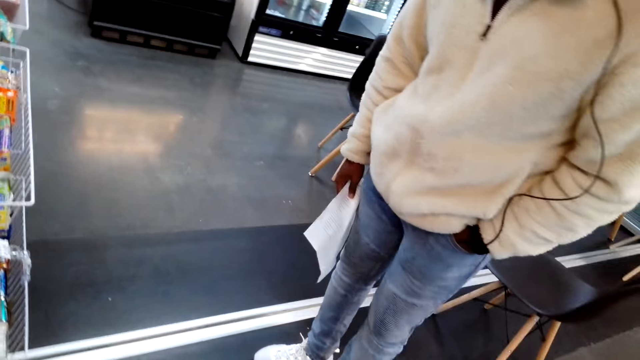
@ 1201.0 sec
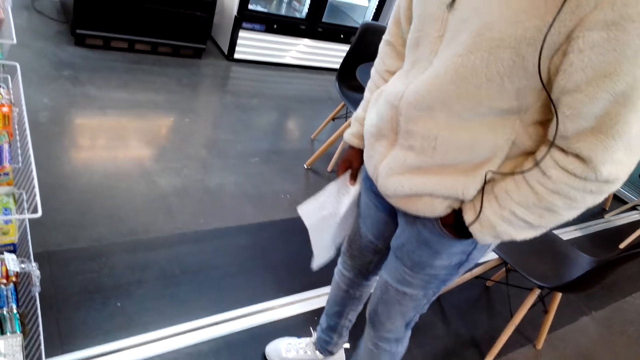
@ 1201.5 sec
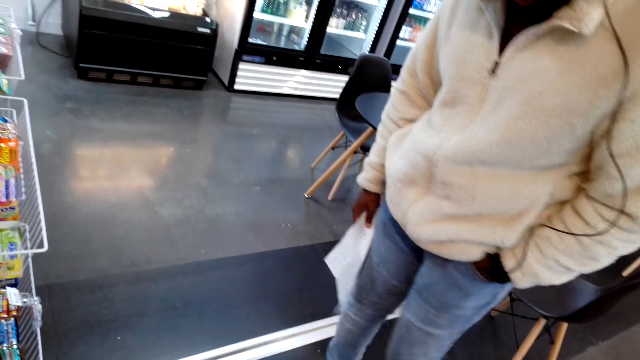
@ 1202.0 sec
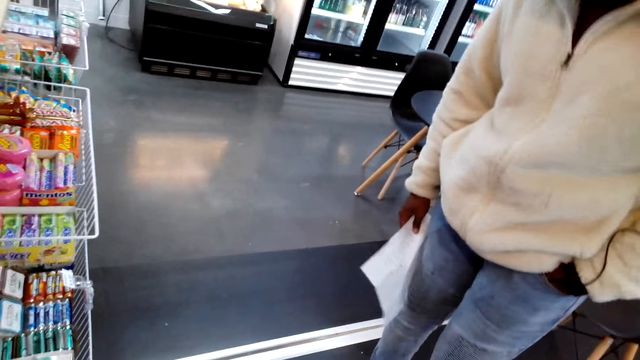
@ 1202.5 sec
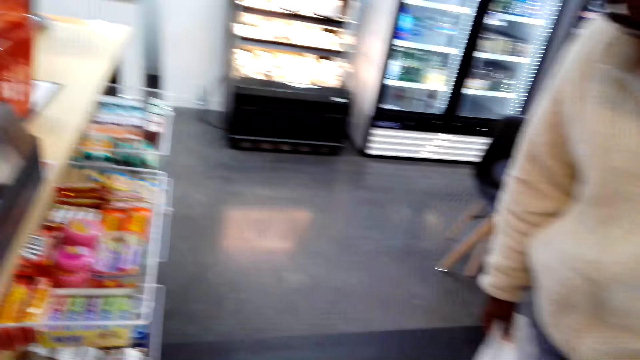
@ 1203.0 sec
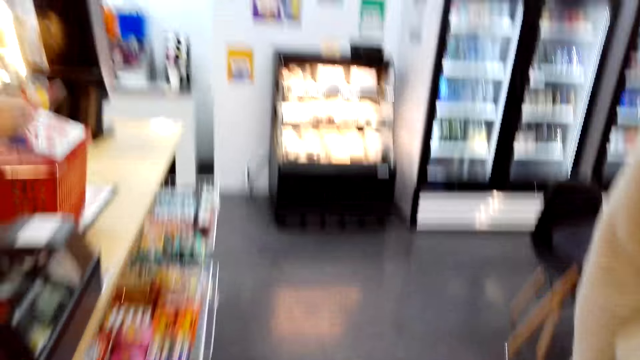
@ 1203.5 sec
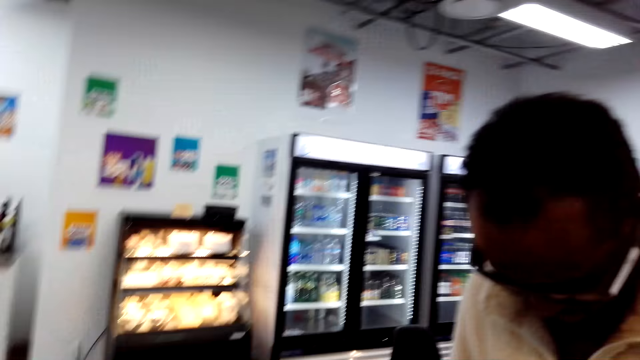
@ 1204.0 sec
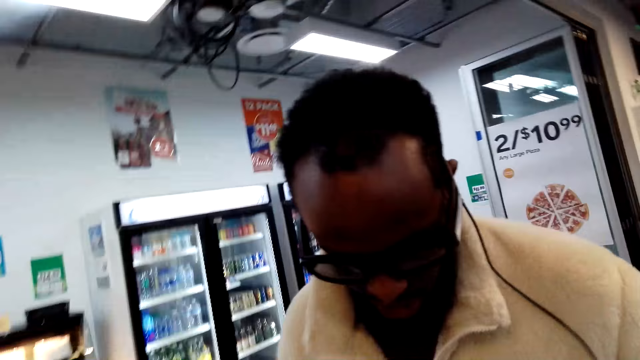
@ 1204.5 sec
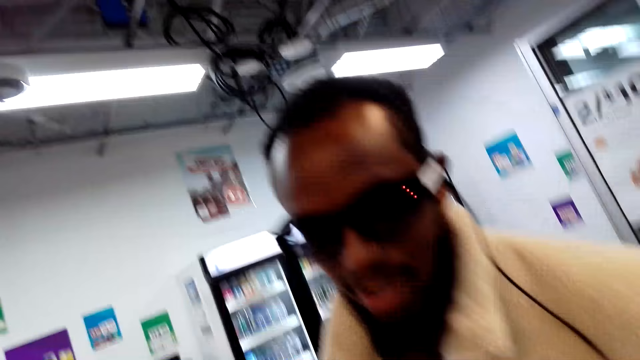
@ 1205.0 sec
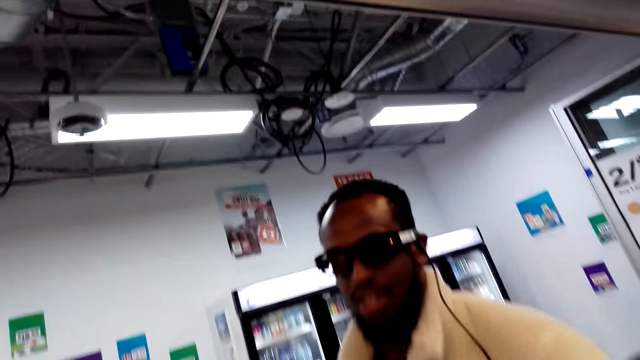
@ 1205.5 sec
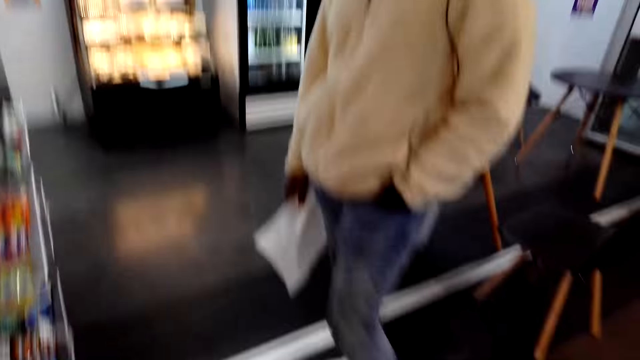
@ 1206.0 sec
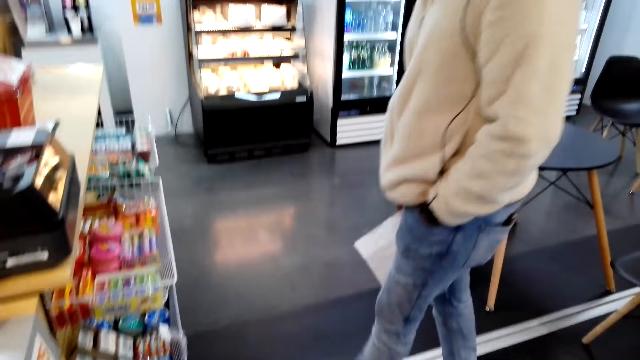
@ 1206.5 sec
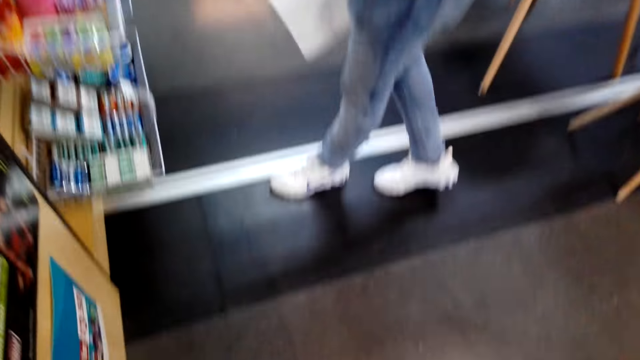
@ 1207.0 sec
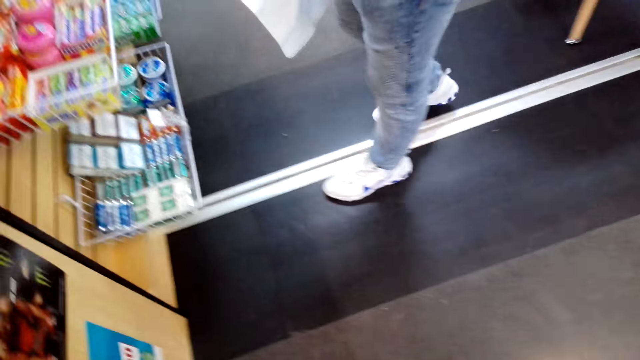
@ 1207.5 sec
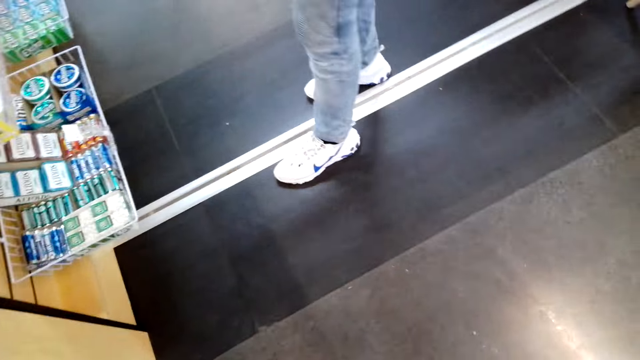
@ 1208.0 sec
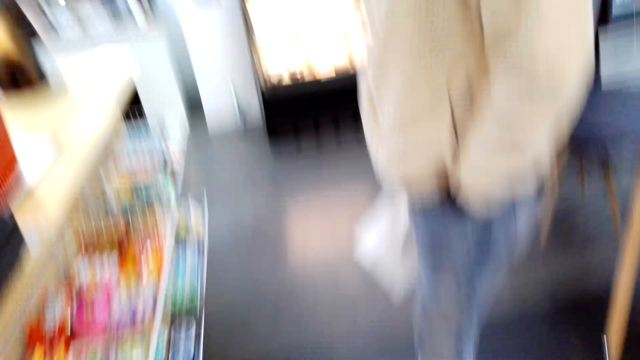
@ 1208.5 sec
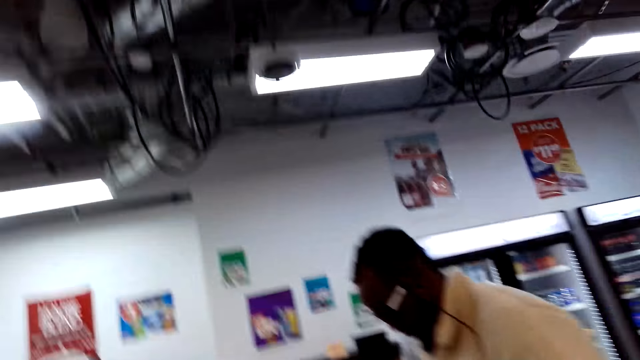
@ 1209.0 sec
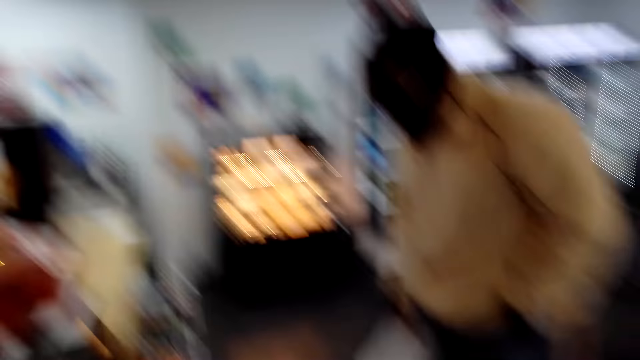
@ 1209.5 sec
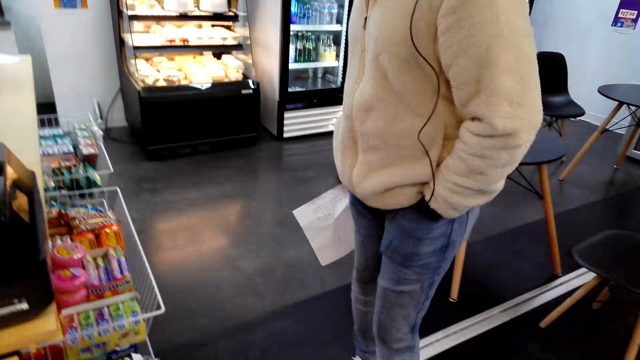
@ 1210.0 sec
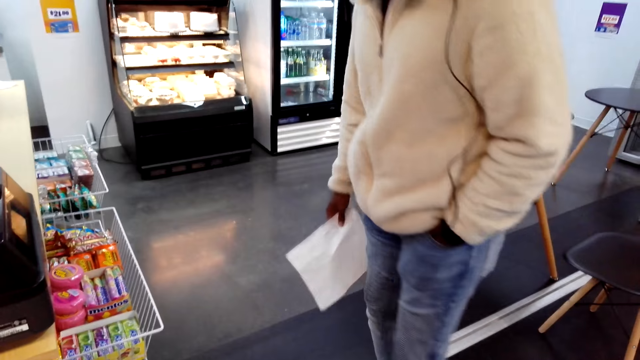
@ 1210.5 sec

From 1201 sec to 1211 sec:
The camera wearer converses with a man. They look around the shop. They converse with the man. The man moves around the shop.

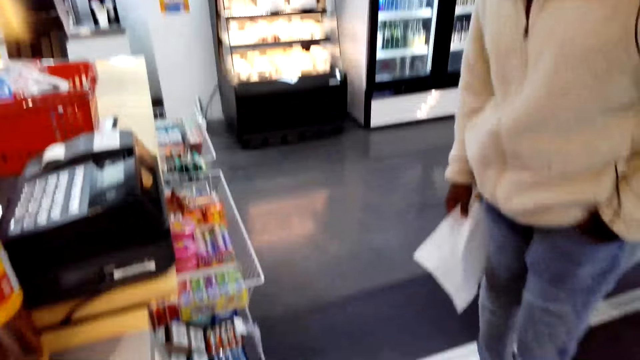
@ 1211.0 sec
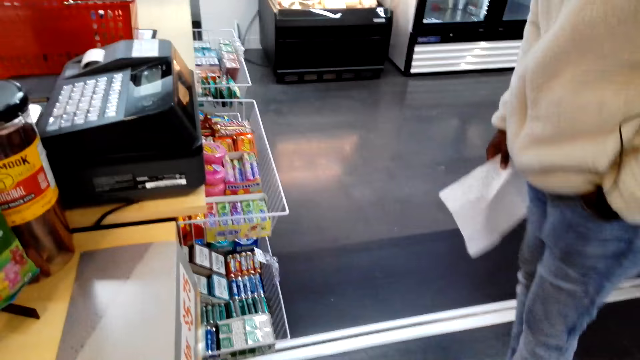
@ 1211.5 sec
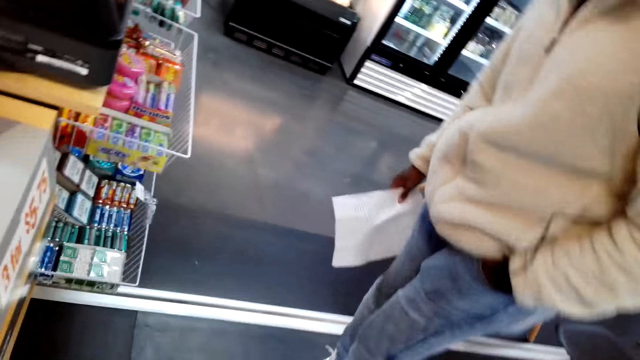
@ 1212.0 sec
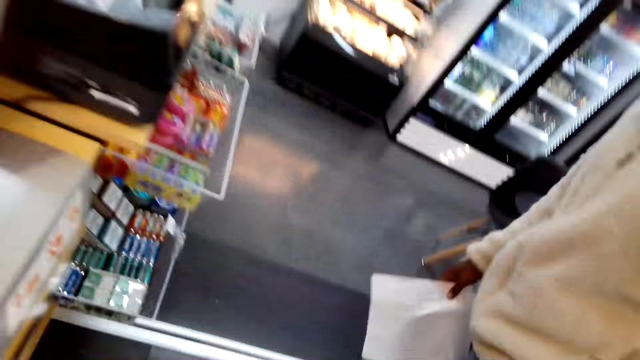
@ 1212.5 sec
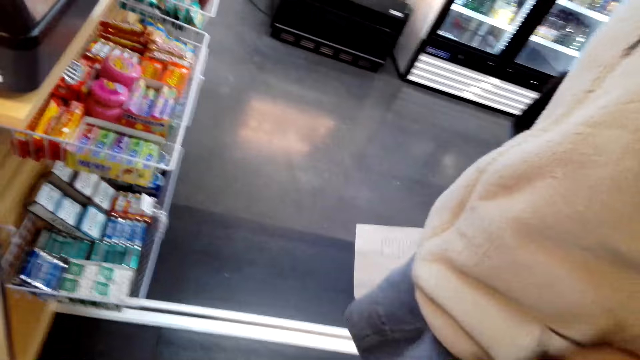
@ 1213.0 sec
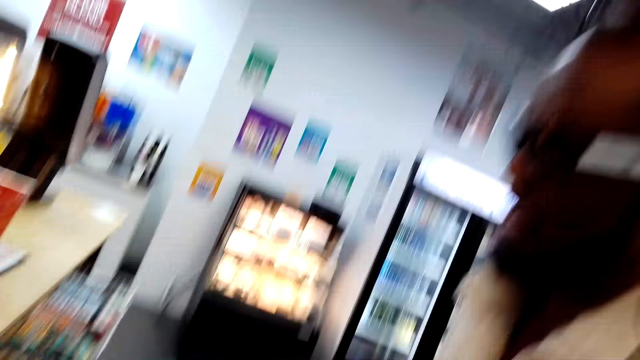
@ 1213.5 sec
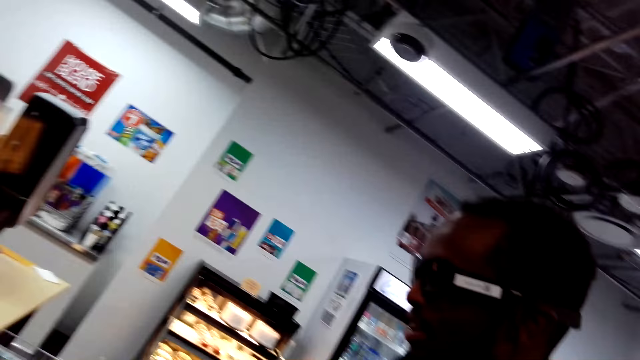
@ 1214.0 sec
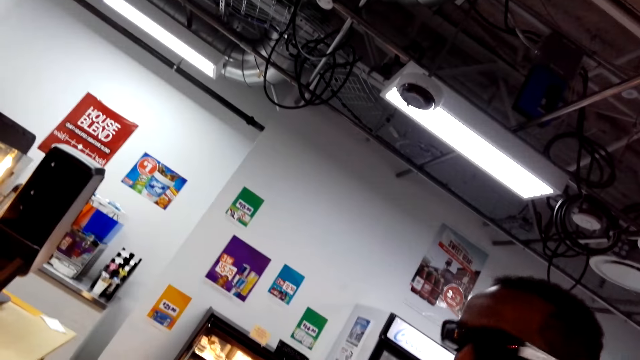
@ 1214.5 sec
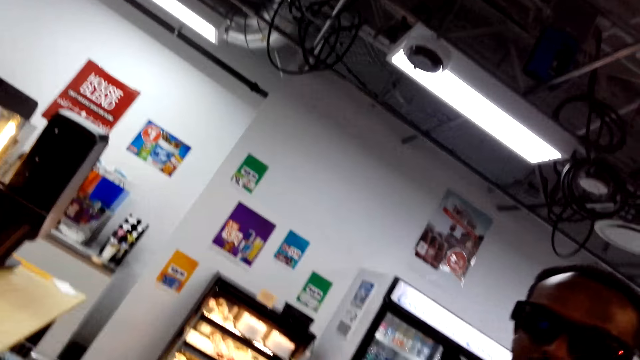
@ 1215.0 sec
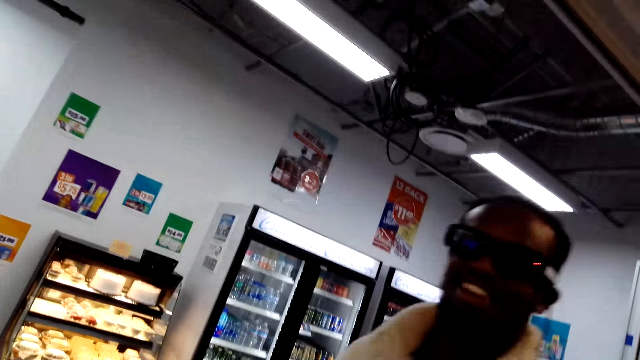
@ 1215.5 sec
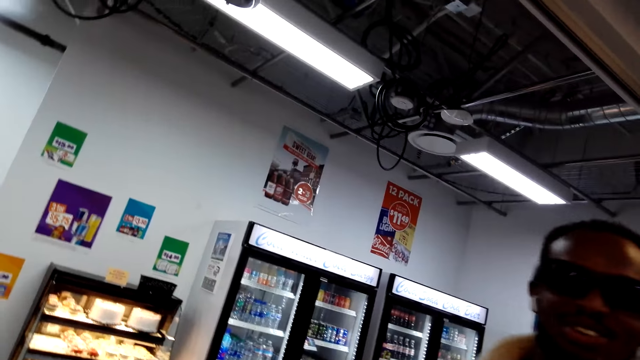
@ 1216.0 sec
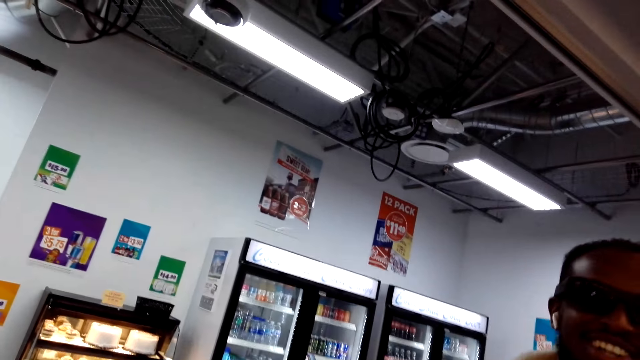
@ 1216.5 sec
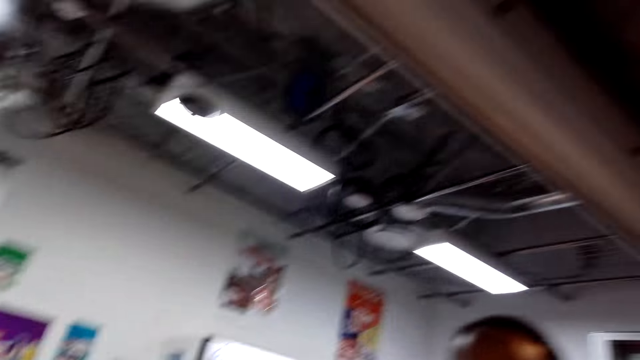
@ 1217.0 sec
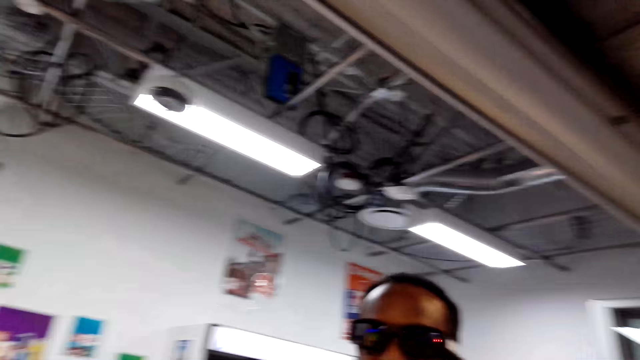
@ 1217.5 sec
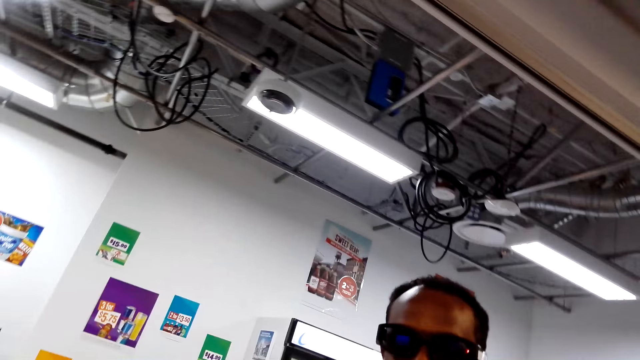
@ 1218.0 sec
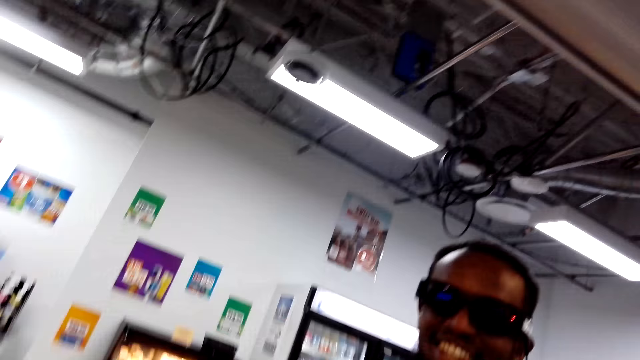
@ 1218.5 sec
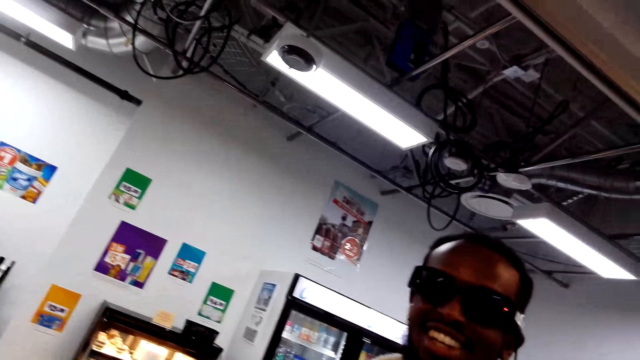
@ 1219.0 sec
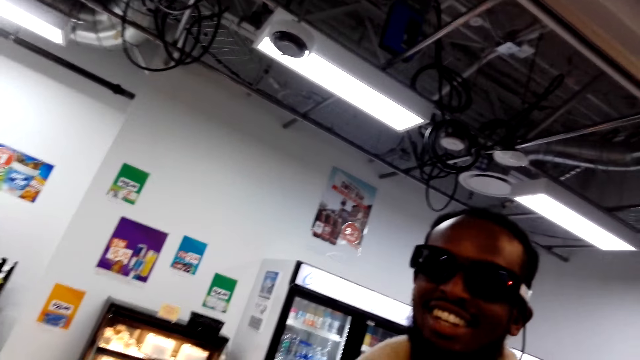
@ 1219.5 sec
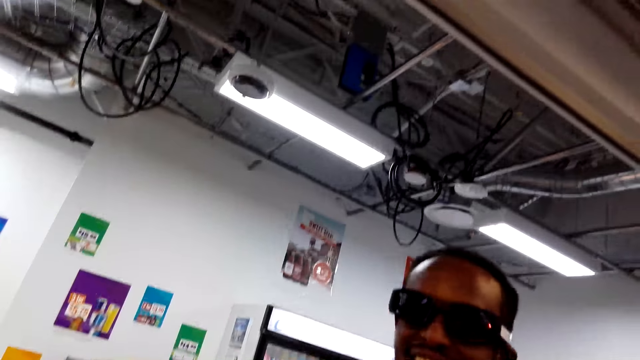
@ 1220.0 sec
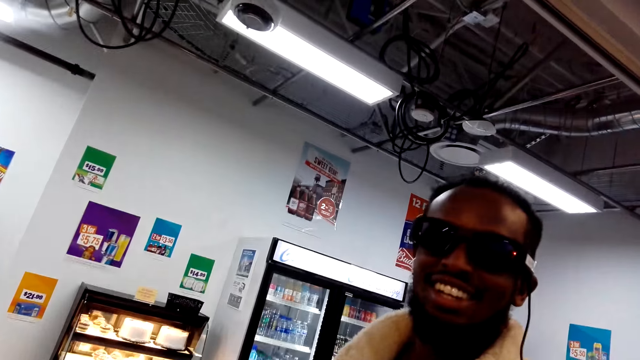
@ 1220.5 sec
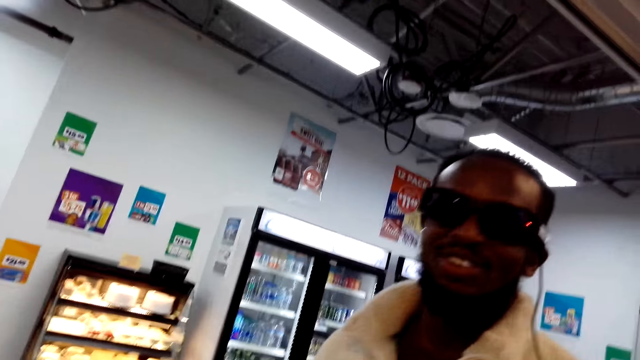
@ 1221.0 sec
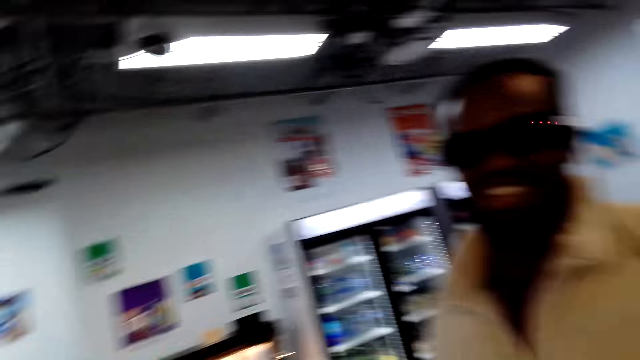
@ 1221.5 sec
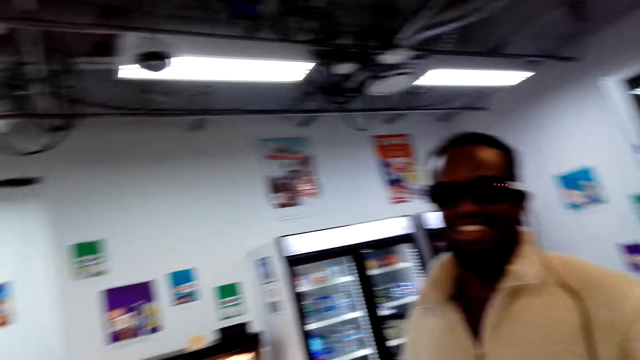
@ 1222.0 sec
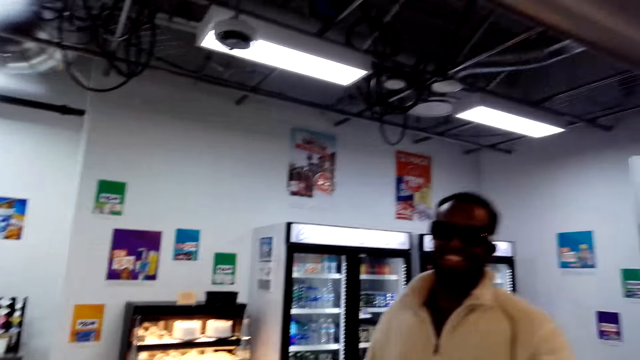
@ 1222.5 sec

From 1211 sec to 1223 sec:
The camera wearer converses with a man. They look around the shop. They converse with the man.
